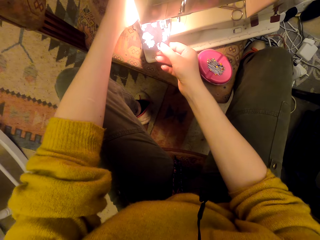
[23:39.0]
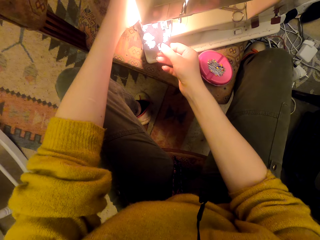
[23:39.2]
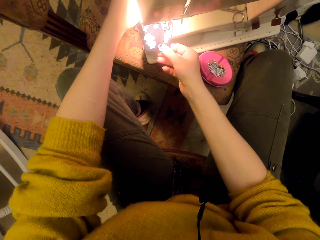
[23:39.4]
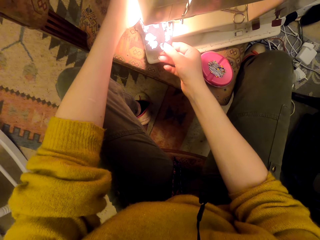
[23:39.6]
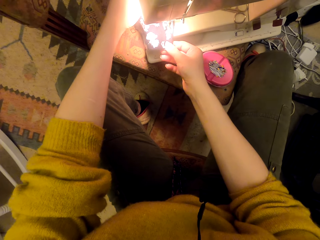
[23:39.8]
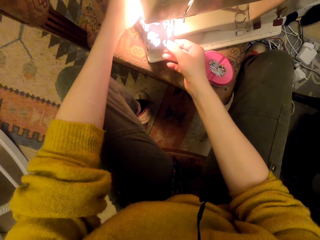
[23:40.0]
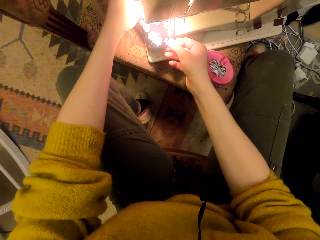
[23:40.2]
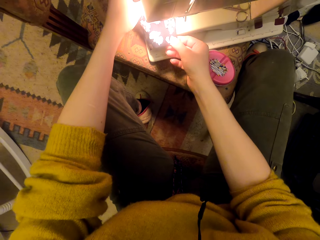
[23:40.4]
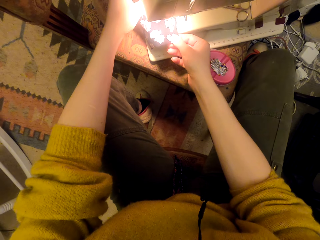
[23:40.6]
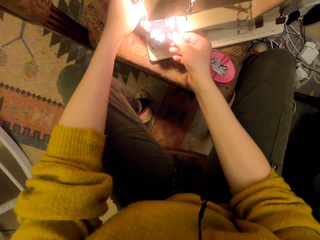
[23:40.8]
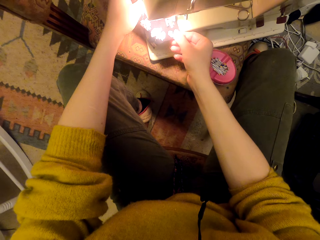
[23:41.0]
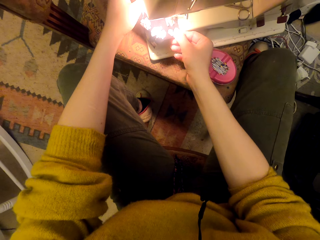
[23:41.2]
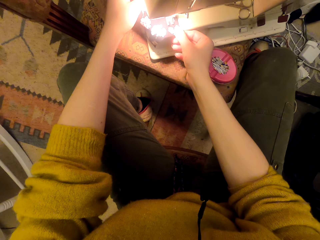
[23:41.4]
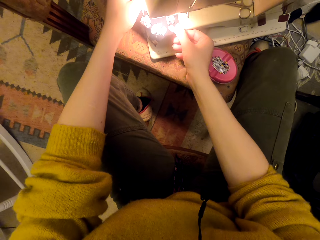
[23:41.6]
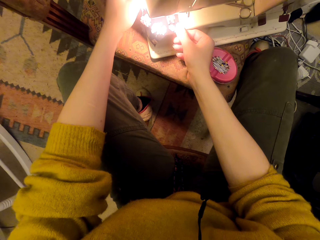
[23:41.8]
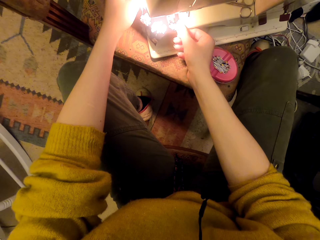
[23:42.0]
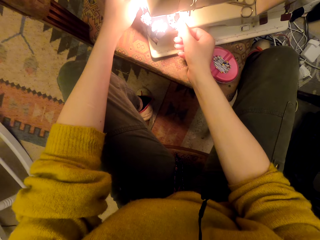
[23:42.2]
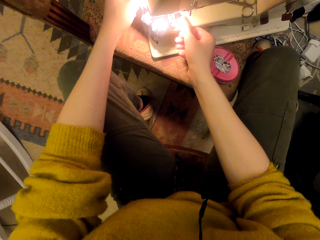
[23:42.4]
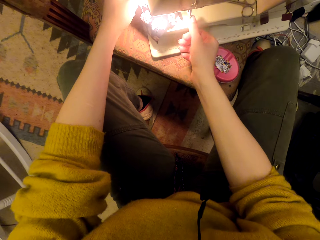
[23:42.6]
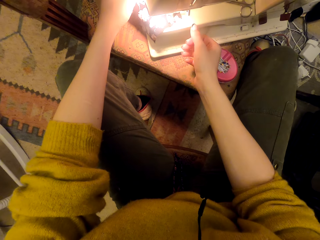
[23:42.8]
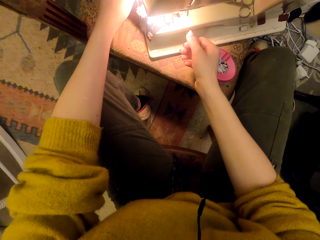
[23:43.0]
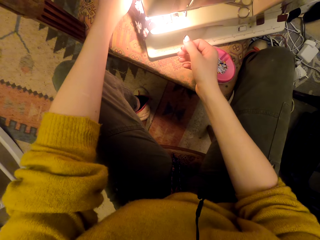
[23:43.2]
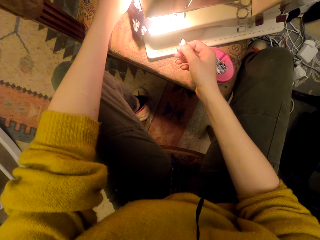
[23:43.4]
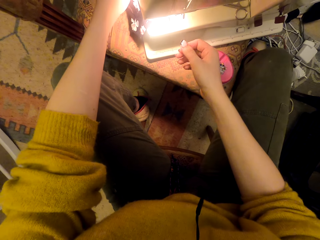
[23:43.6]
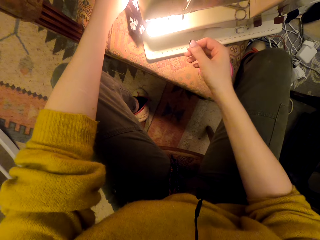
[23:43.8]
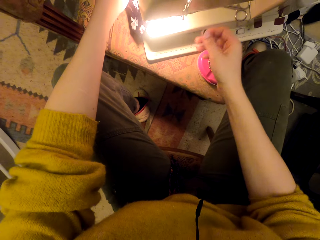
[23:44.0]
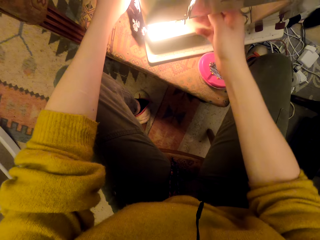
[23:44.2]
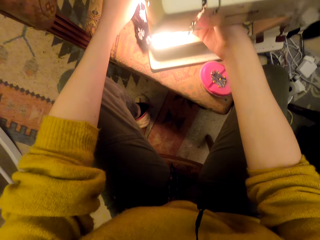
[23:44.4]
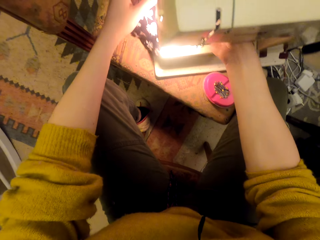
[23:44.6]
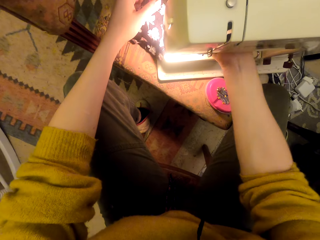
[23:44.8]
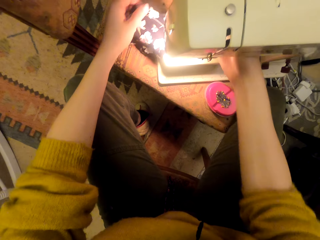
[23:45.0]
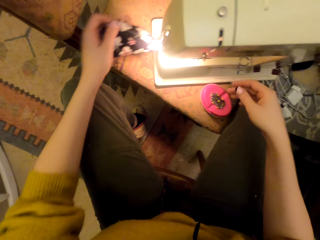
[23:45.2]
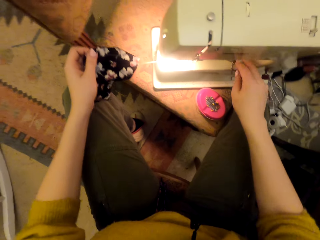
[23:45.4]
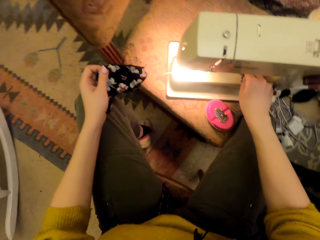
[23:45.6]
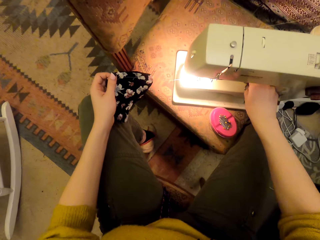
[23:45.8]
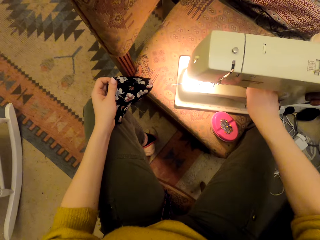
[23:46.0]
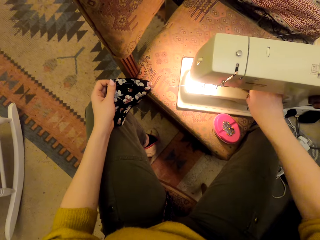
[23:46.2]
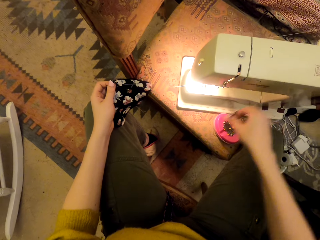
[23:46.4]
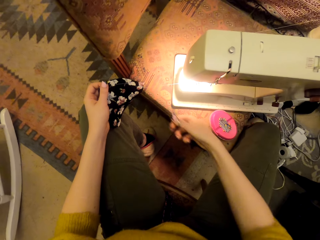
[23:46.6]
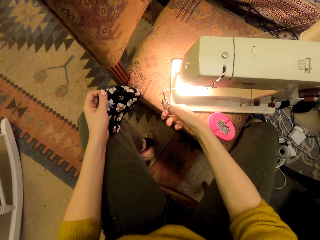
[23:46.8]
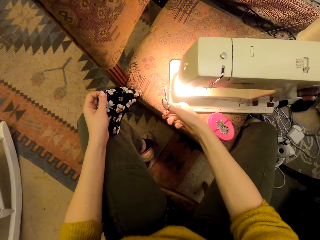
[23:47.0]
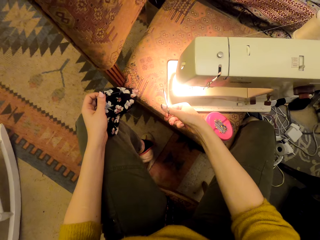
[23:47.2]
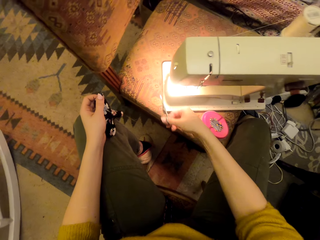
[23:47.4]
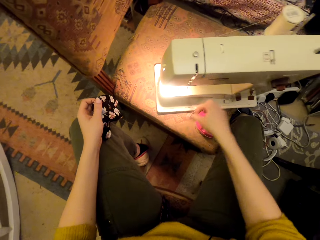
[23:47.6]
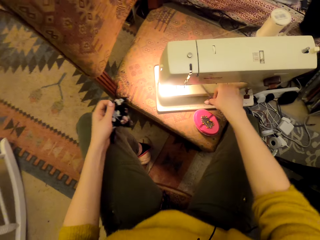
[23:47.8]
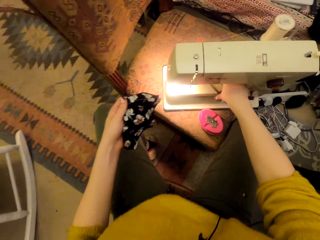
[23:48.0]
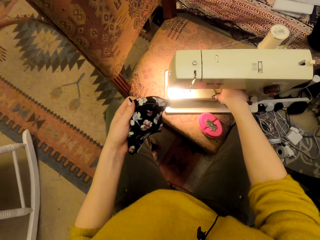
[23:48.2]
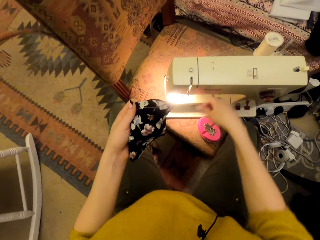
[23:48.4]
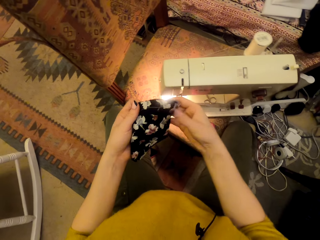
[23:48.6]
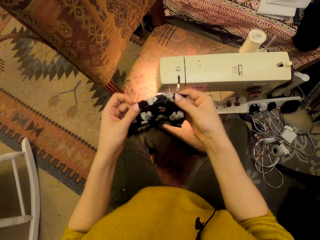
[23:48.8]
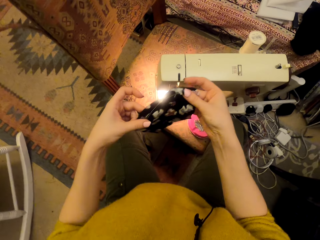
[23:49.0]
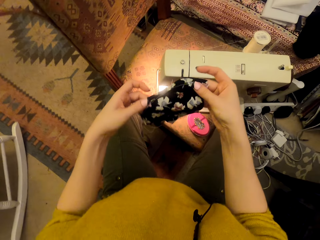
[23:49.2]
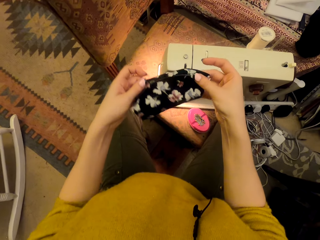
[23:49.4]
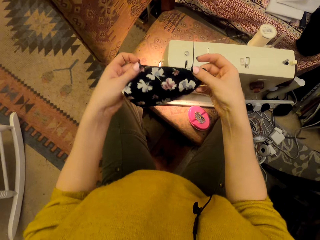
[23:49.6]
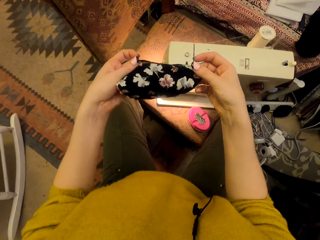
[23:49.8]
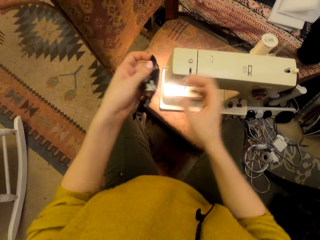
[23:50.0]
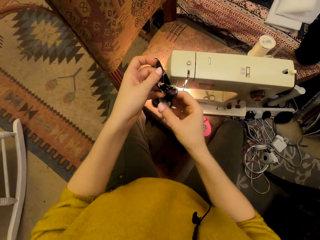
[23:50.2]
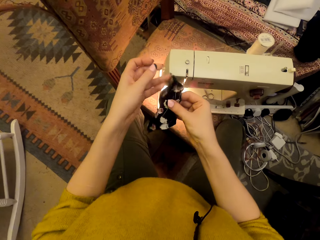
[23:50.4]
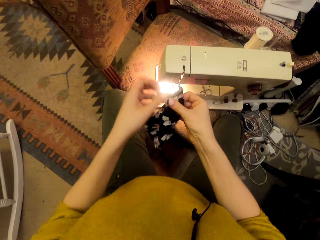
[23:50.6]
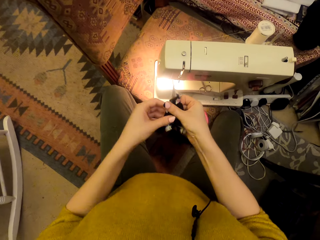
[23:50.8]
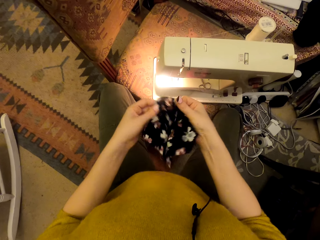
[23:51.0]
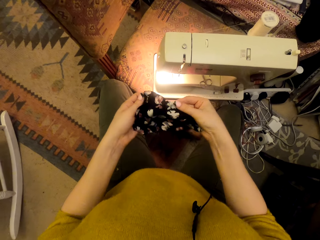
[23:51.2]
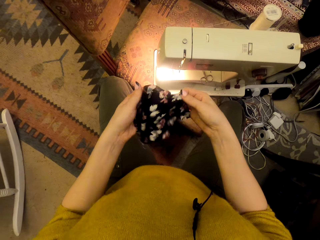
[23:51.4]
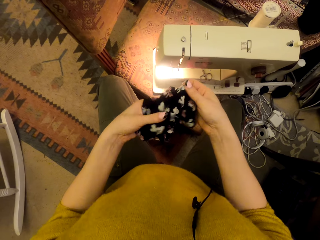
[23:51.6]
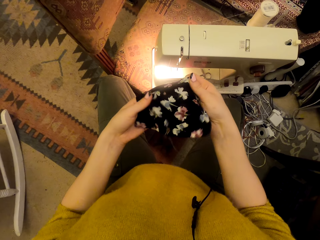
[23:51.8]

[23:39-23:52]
The camera wearer sews the cloth pieces using the sewing machine. They adjust the sewing machine, move a presser bar lifter, and pick up scissors. They cut a thread using the scissors. They put the scissors on the sewing machine. They inspect a cloth piece. They hold a material with their hands.

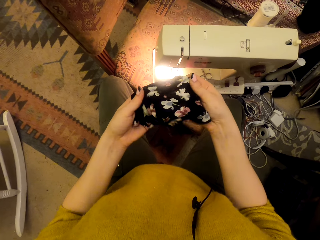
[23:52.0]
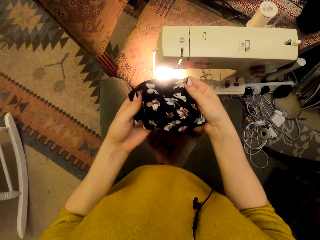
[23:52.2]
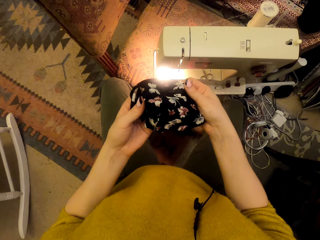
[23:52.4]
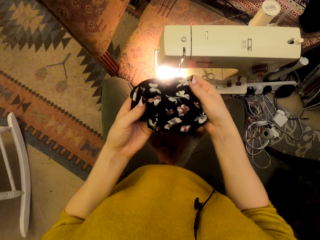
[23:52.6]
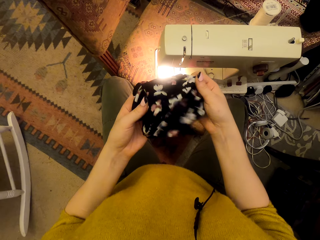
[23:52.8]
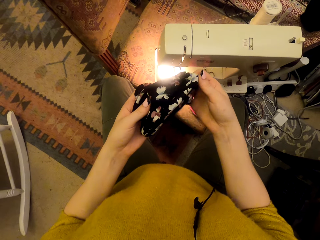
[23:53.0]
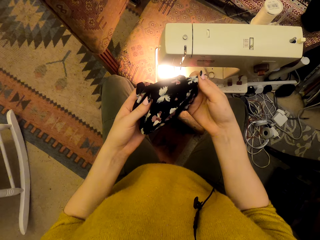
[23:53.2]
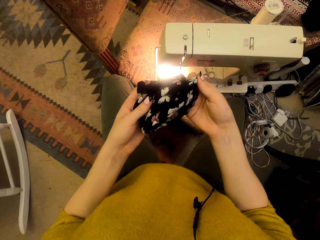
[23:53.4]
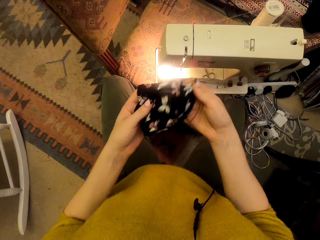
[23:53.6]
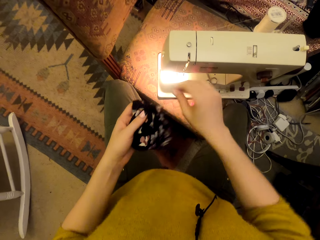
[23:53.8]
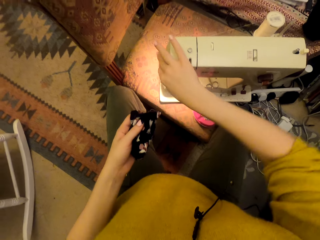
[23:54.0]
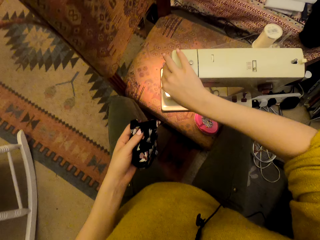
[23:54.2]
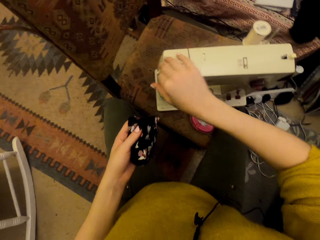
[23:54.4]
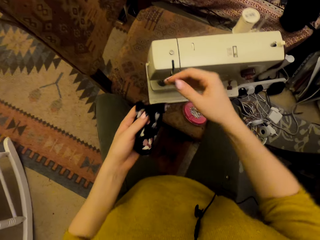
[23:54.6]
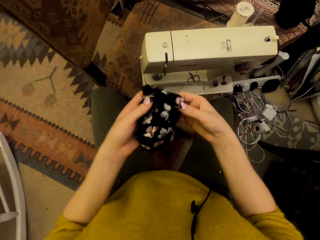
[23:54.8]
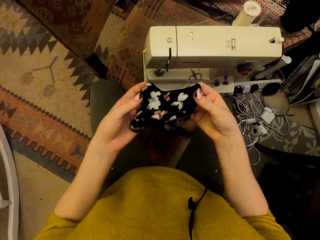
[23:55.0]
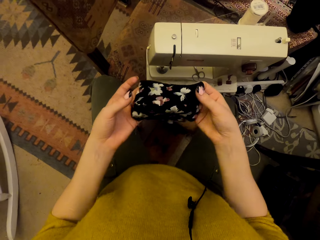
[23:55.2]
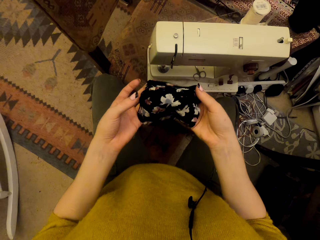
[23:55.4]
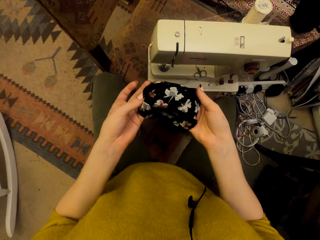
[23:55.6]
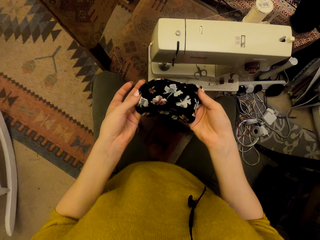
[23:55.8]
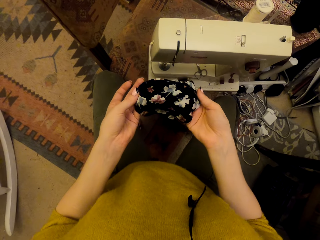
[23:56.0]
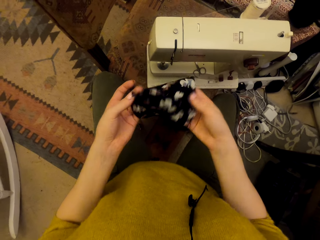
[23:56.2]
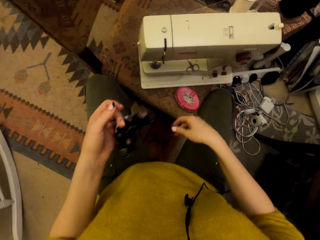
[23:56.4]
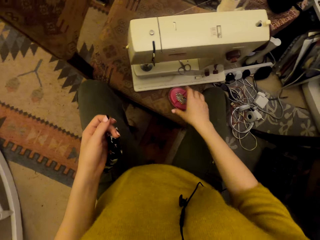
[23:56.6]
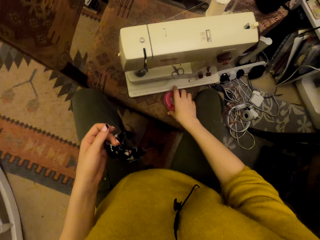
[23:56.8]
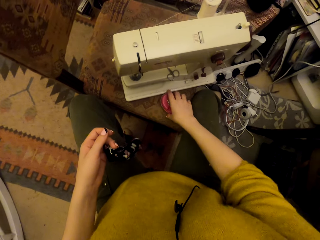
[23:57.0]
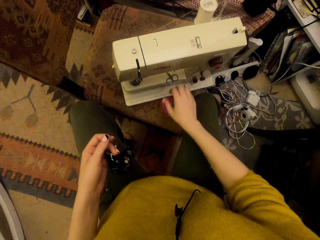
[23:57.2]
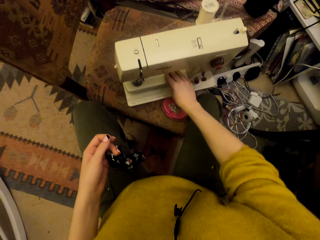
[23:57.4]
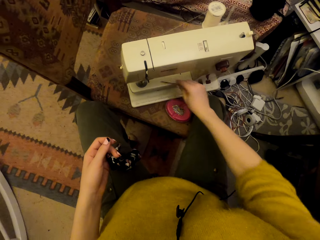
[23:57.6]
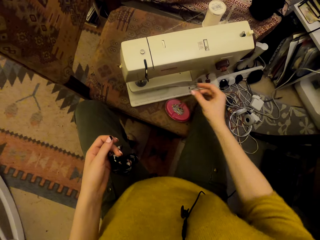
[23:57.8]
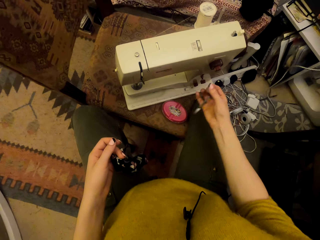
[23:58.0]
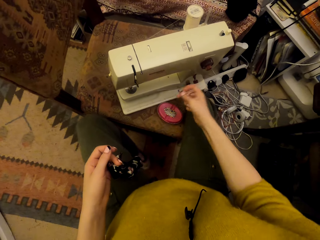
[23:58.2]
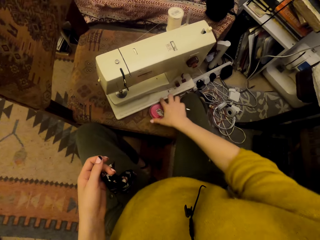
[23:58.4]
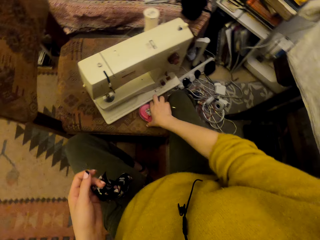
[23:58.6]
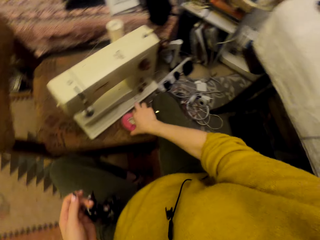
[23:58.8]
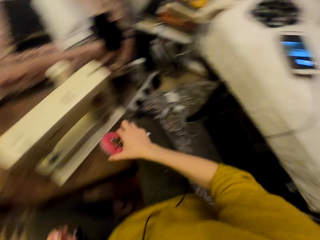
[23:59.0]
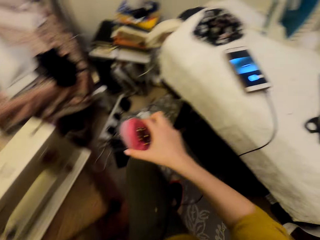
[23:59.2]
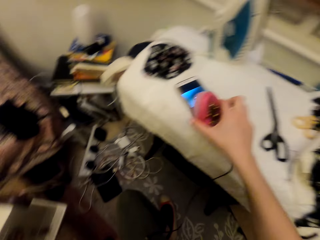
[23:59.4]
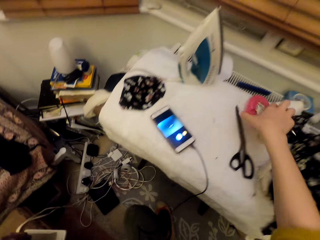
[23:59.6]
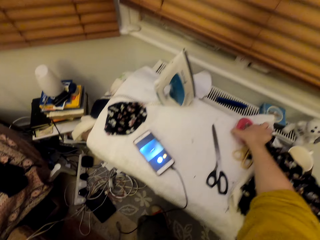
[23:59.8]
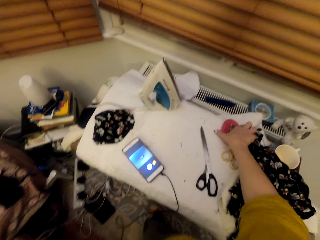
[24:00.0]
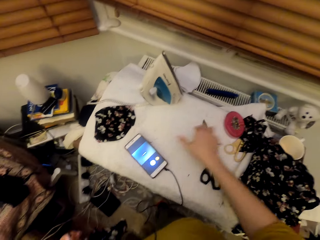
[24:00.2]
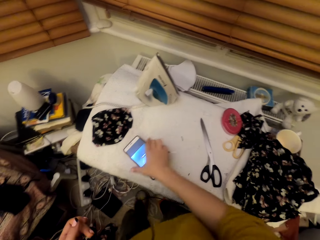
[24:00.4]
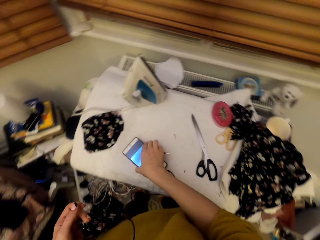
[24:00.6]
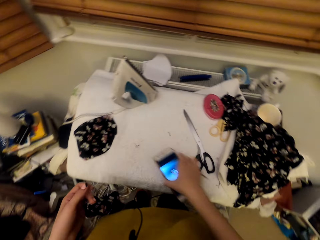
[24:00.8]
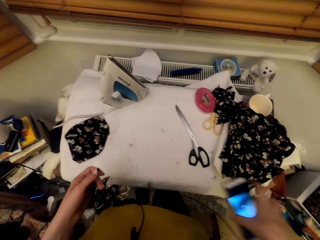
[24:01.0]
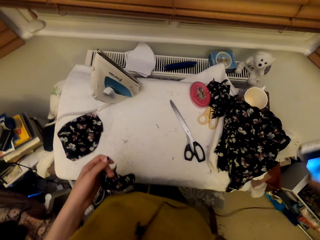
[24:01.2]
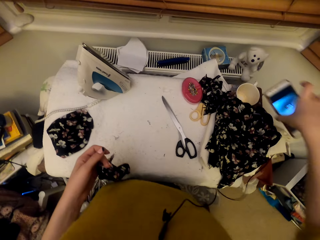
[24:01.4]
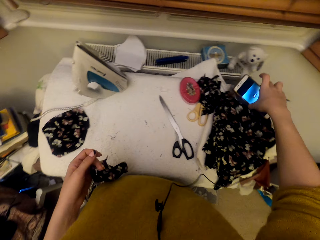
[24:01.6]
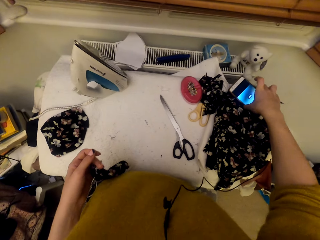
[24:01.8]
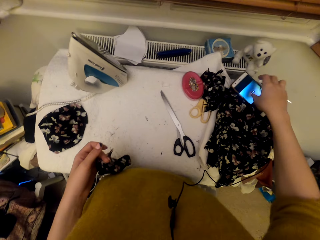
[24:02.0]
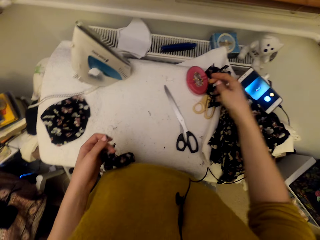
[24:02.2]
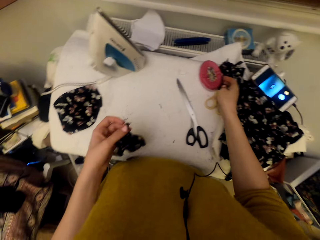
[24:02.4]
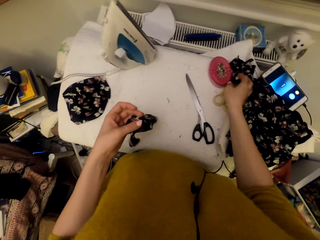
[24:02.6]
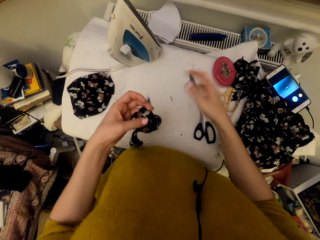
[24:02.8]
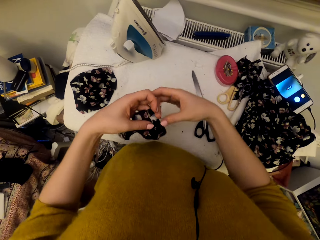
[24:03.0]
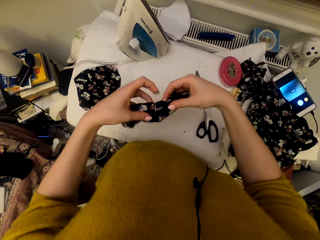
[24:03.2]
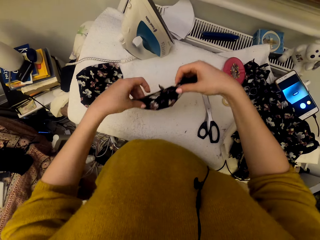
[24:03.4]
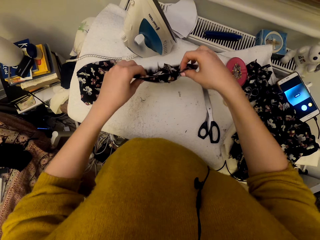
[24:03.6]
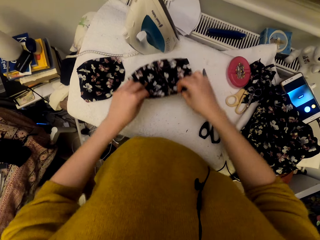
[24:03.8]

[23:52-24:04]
The camera wearer turns off the sewing machine light. They inspect the cloth piece. They hold the magnetic pin holder. They pick up scissors. They pick up the magnetic pin holder. They put the magnetic pin holder on the worktable. They pick up the phone. They put the phone on a cup. They put down the scissors. They adjust the cloth piece. They hold a material with their hands.
